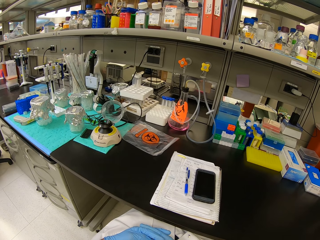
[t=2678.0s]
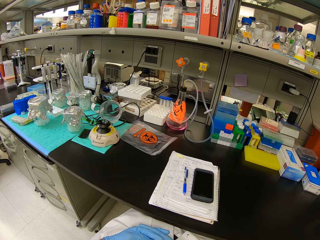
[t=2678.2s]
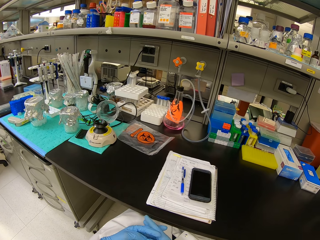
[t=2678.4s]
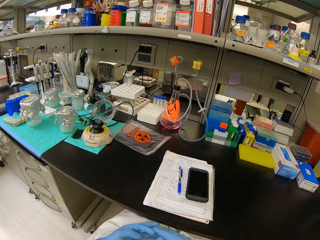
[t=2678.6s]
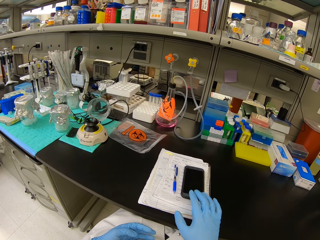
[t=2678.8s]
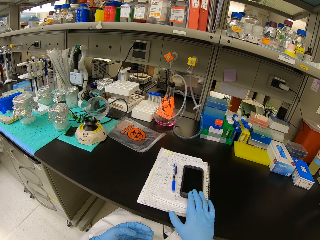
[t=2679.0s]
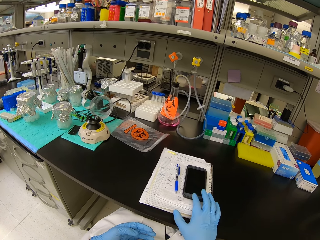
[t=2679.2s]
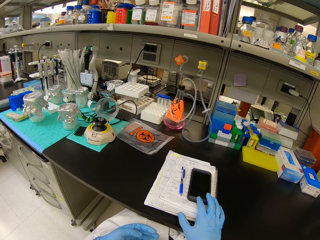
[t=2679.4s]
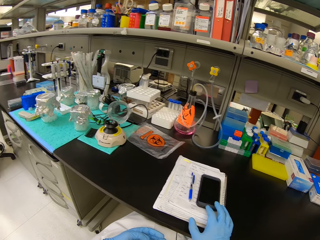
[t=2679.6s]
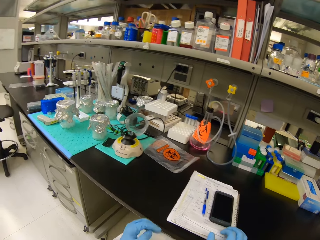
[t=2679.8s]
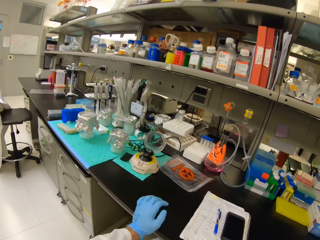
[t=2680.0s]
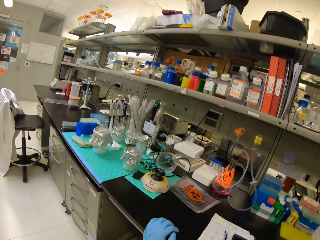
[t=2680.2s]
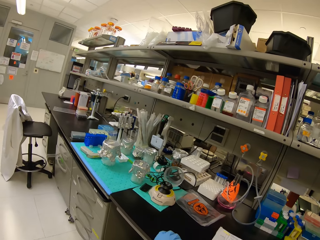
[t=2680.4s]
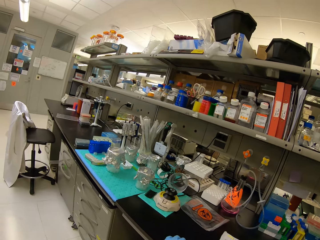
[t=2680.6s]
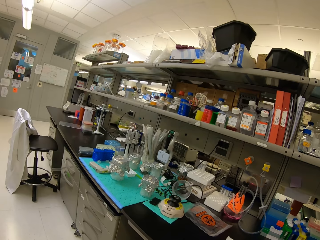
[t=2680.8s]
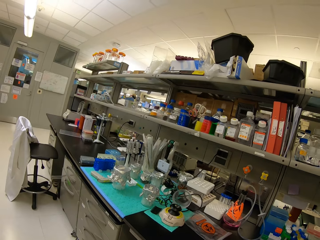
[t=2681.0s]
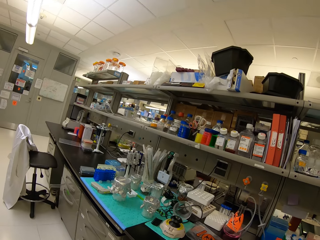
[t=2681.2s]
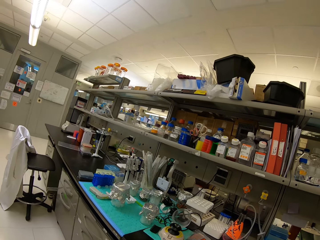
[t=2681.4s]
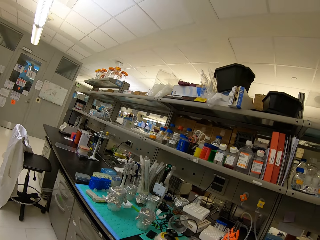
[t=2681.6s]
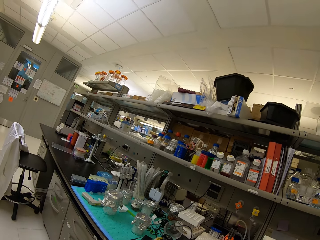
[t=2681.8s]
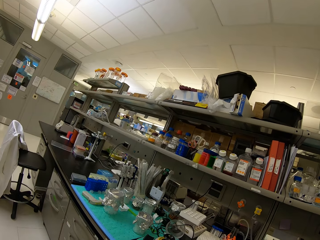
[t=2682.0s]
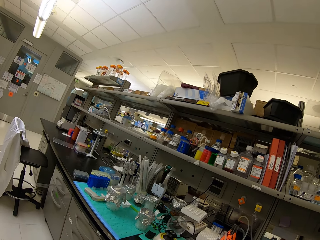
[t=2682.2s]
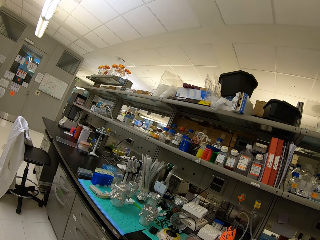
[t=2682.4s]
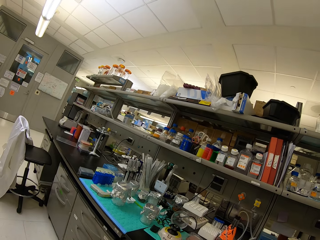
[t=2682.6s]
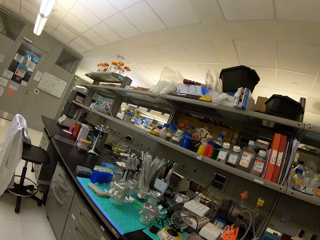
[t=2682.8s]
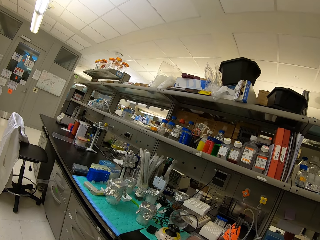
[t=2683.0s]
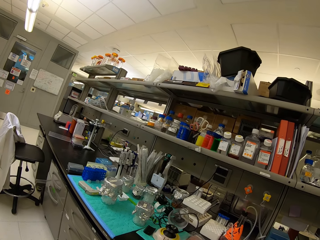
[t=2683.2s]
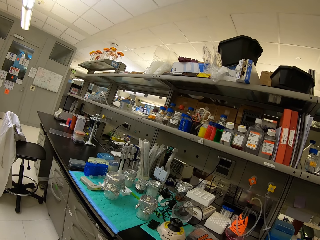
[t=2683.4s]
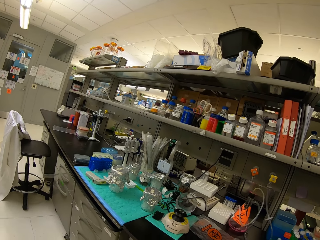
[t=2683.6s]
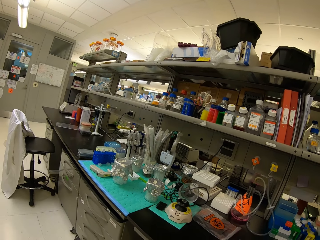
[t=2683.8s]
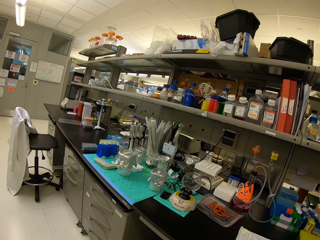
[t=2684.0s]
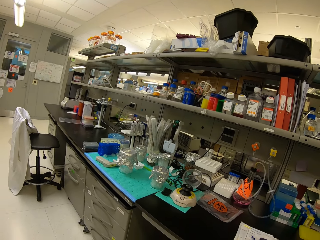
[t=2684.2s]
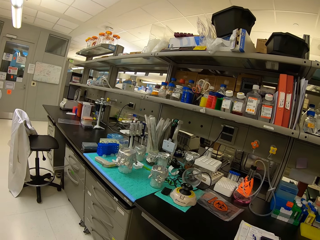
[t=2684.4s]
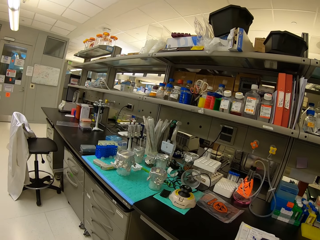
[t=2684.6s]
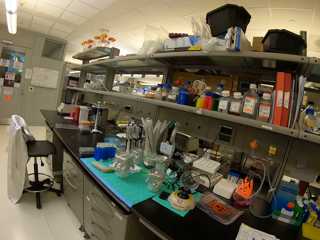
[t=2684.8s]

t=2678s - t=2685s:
The camera wearer grabs the phone on the notebook.

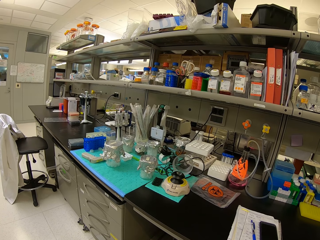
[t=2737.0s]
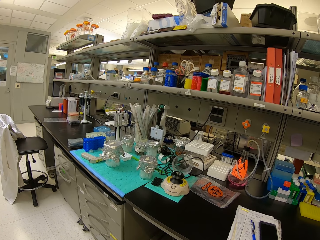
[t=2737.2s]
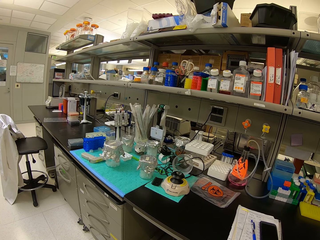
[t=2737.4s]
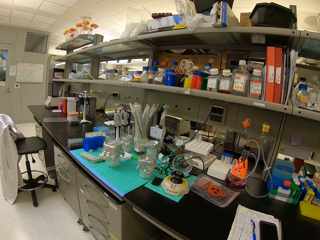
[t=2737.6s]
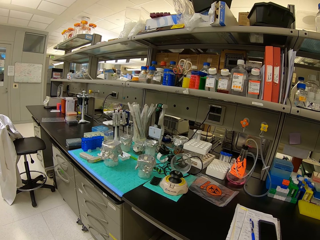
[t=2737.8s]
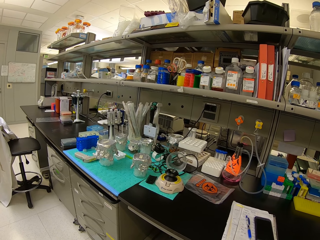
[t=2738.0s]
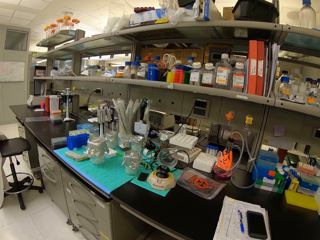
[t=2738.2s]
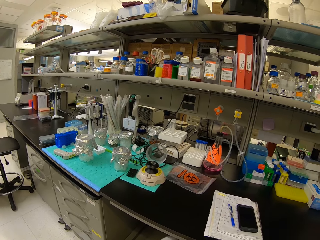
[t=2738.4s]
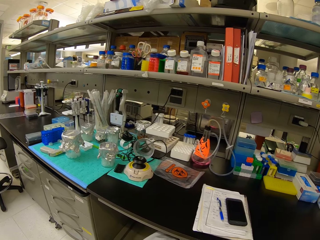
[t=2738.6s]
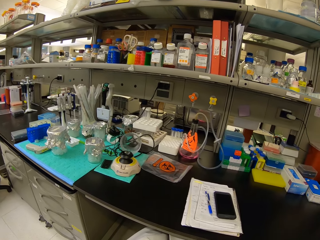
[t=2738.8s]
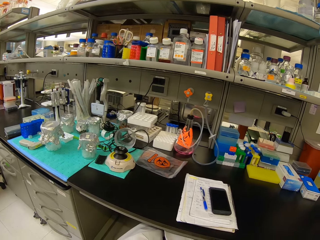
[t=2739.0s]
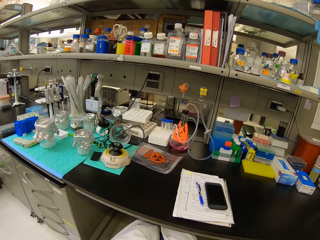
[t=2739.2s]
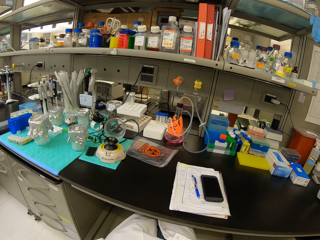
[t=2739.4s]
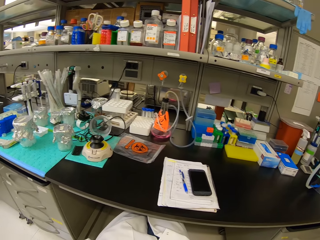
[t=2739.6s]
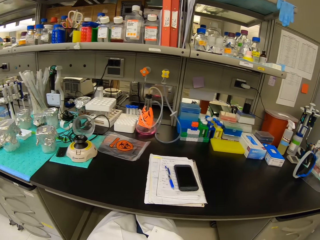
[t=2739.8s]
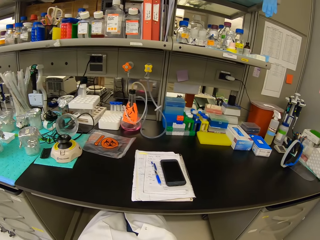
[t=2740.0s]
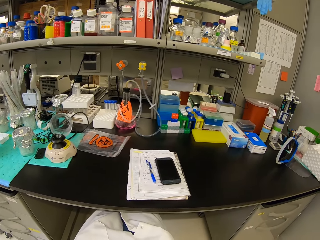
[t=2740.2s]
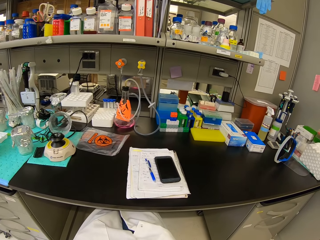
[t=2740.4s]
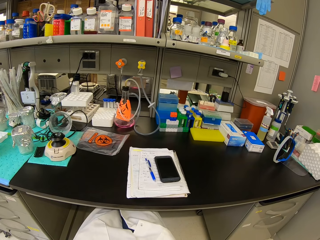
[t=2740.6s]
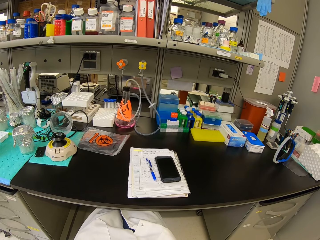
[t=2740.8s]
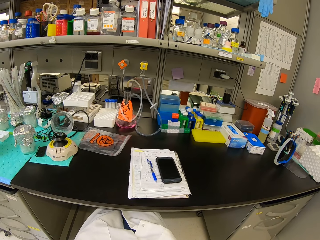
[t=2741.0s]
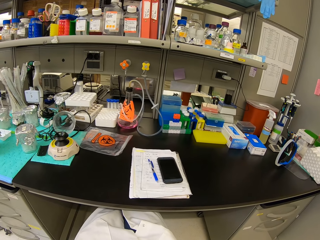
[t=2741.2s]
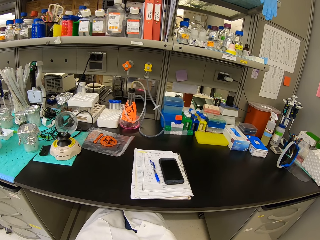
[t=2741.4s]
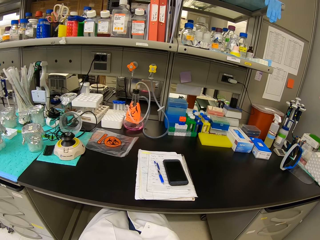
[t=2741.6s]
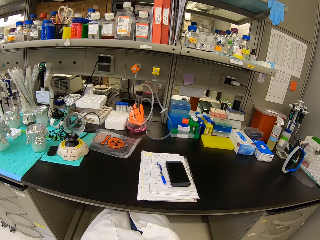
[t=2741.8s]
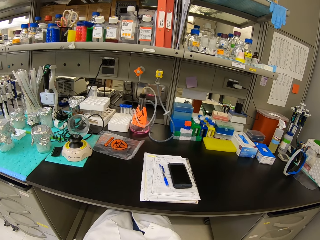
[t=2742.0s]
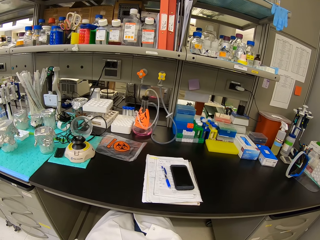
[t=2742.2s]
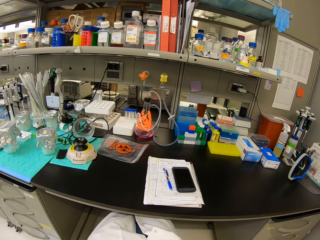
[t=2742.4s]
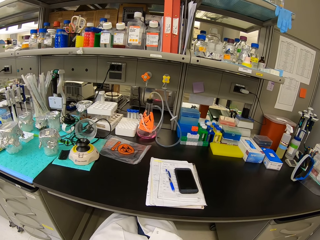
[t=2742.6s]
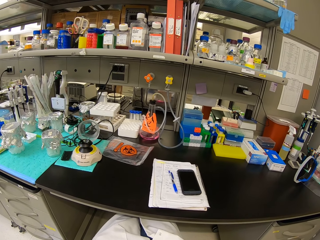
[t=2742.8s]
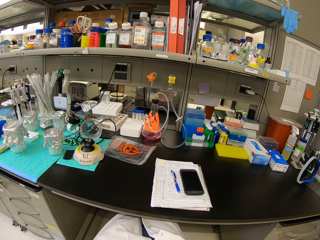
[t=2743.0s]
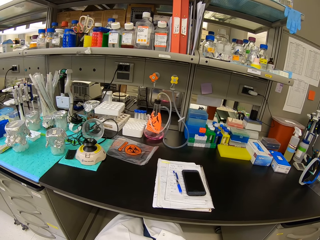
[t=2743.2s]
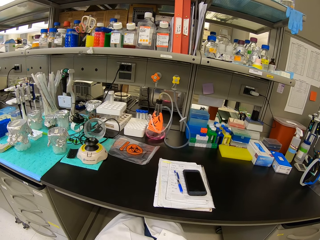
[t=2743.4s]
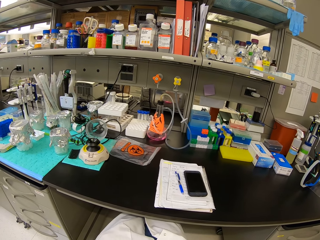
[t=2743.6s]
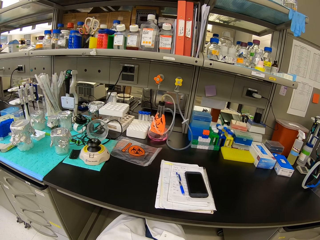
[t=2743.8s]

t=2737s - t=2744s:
The camera wearer looks around.

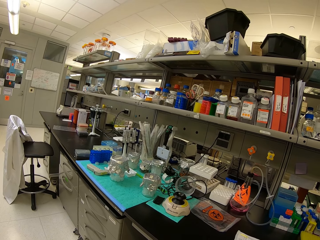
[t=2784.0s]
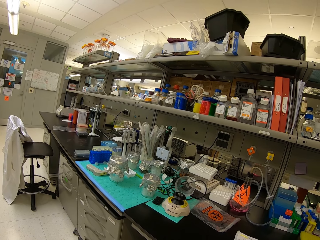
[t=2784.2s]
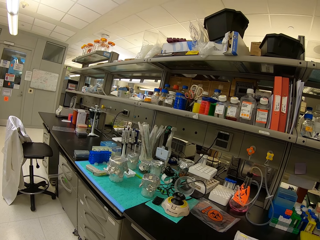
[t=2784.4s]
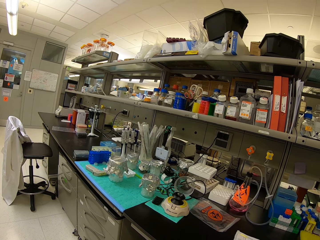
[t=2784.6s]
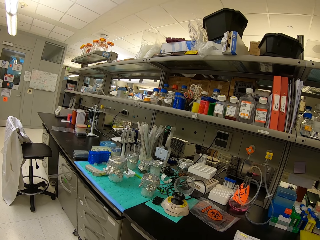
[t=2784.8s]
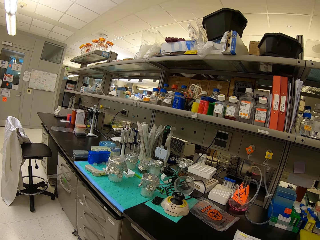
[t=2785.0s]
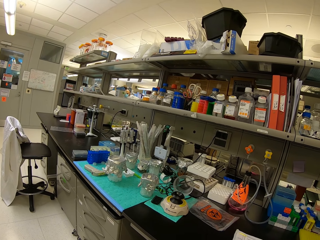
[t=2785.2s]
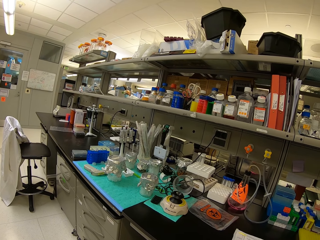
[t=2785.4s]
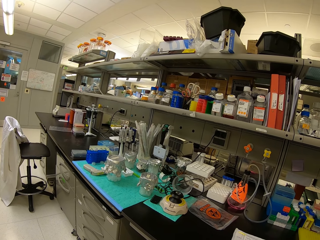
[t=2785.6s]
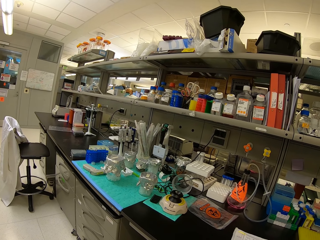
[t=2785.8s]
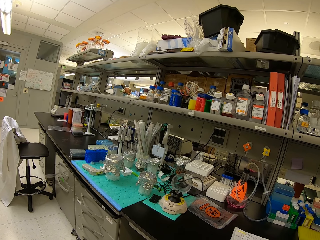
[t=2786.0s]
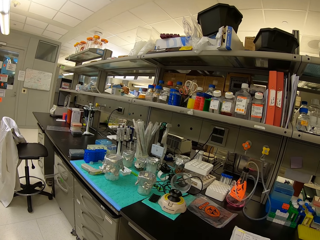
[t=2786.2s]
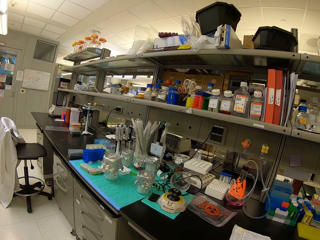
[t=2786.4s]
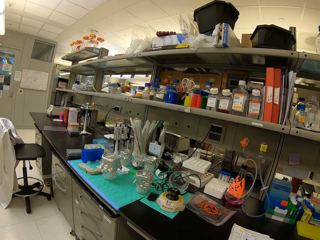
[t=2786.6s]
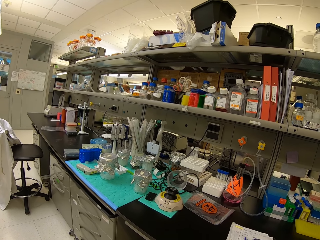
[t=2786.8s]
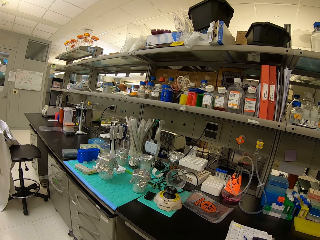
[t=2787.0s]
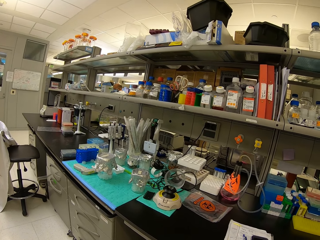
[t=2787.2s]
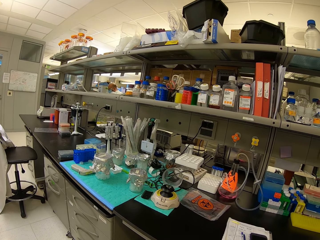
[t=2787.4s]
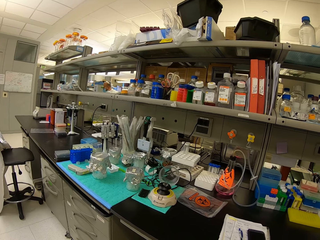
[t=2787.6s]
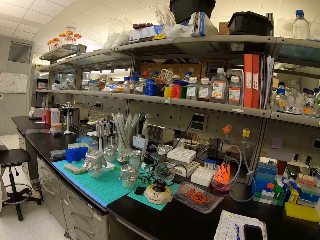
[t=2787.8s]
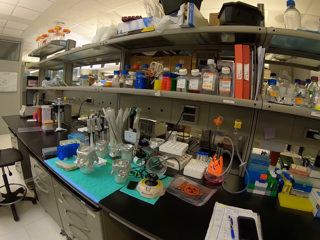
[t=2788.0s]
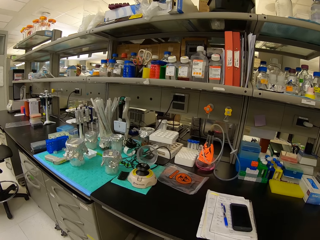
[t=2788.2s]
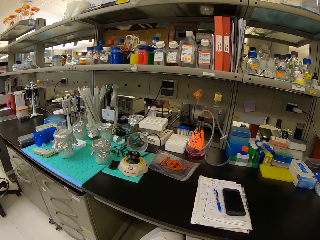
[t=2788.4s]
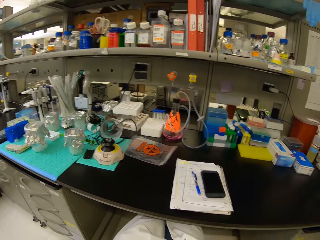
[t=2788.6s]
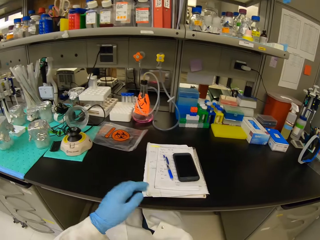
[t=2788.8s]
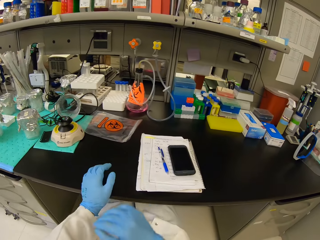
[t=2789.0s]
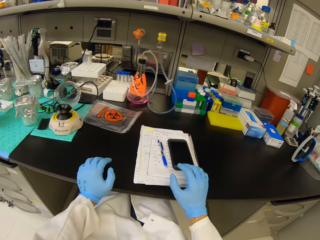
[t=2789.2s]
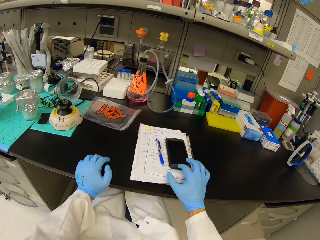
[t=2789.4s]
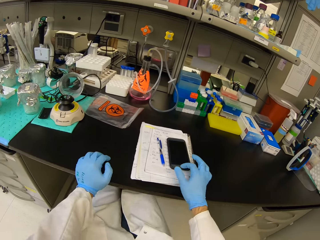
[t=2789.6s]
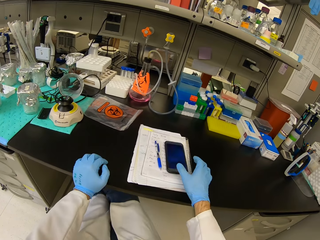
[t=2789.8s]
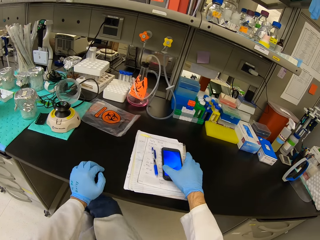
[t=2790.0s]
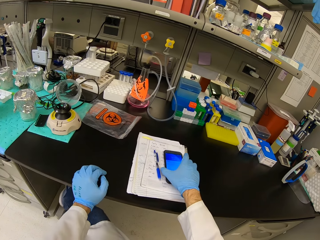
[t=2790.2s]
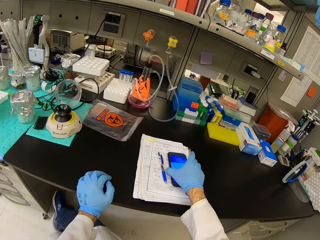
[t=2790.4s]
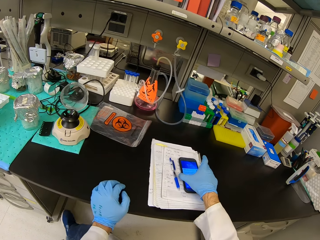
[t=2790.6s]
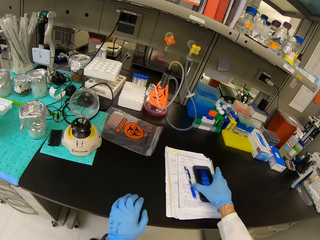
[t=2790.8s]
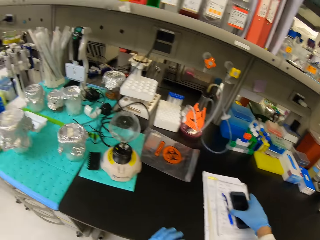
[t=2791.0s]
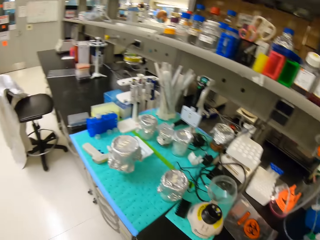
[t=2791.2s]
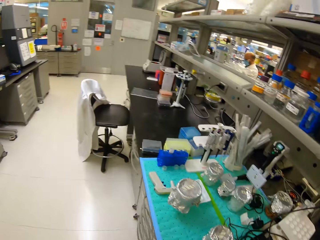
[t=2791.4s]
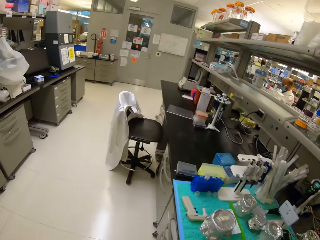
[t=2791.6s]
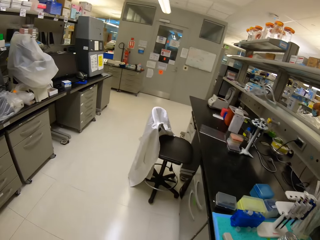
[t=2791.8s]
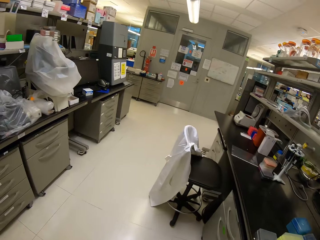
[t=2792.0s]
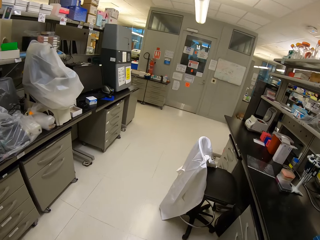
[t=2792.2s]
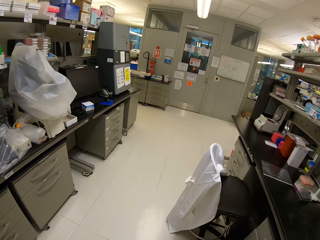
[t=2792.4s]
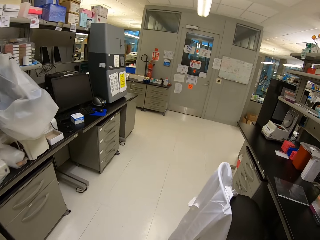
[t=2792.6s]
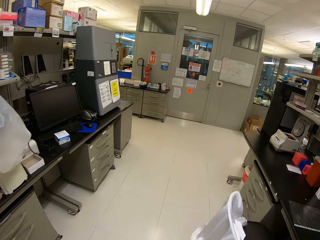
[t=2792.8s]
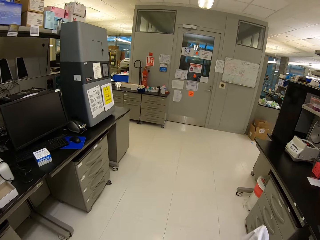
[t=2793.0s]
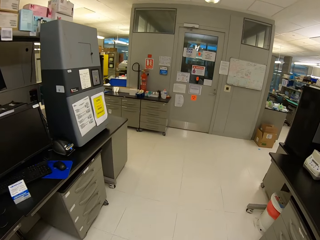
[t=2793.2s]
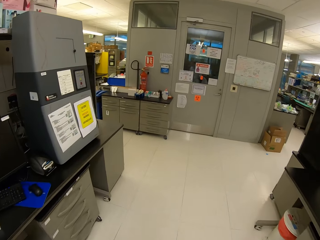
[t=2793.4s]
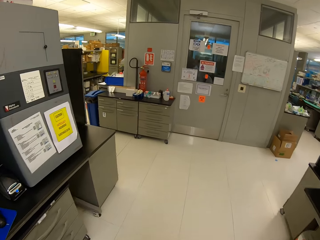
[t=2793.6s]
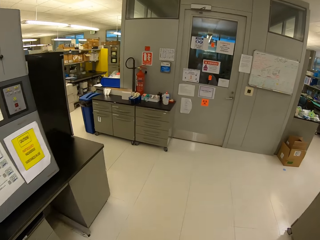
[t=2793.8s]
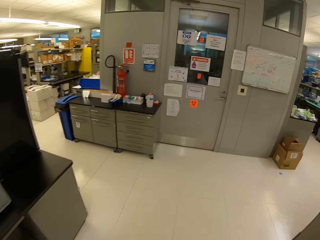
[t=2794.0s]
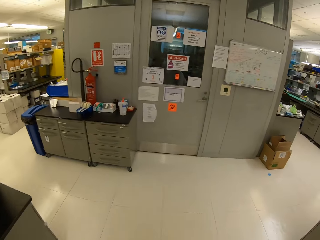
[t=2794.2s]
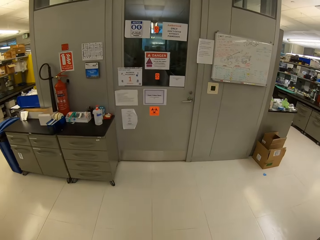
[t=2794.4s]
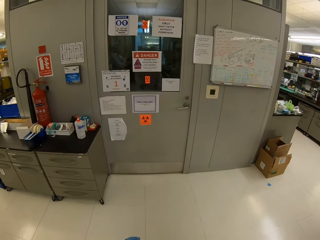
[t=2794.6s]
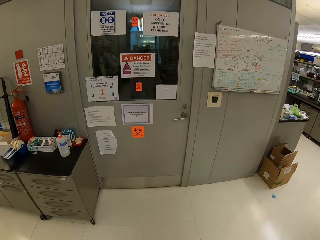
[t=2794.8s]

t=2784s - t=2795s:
A person walks towards the shelves. The camera wearer pulls back the chair. They click a button of the phone, take the cell phone, hold the phone and stare around. They get up from the chair and walk around.
